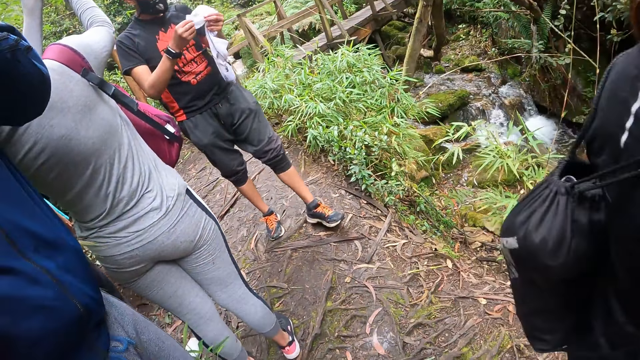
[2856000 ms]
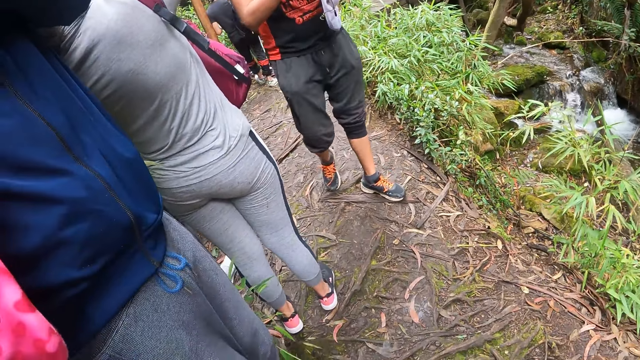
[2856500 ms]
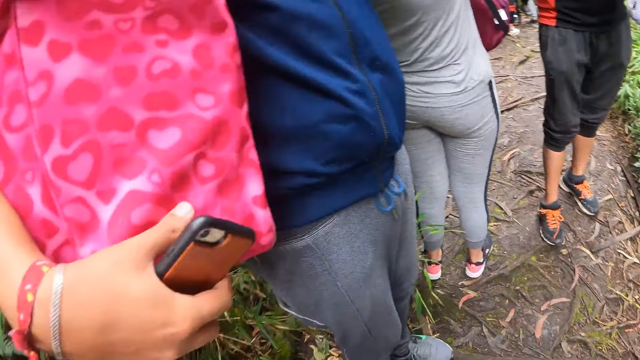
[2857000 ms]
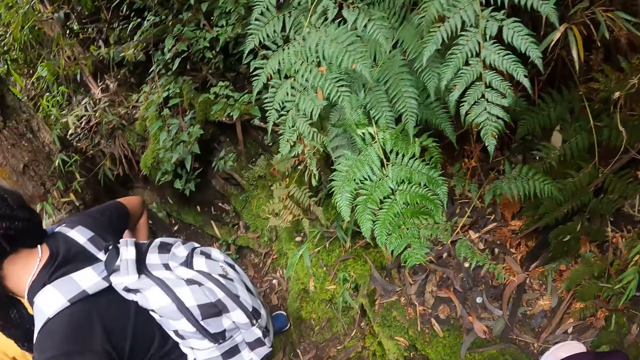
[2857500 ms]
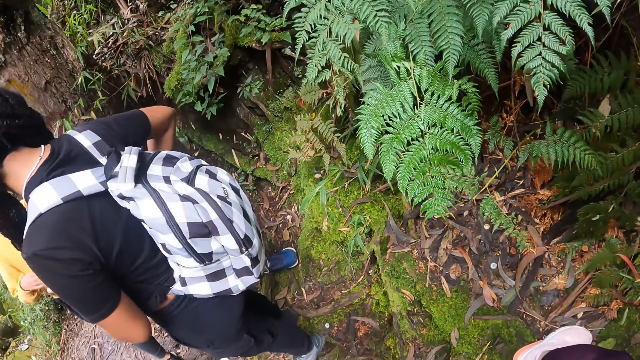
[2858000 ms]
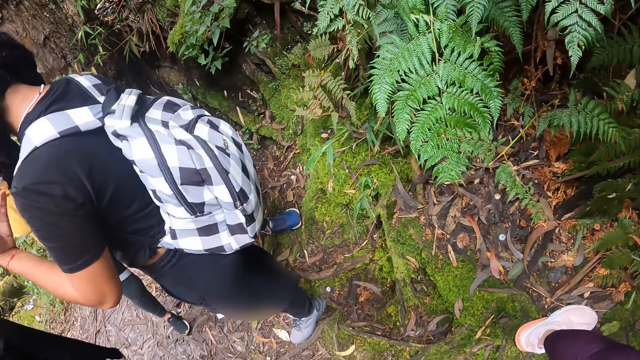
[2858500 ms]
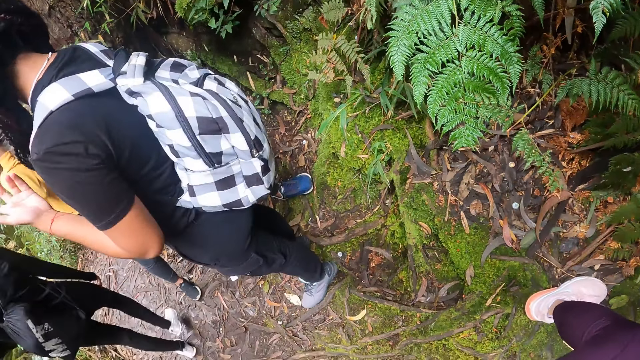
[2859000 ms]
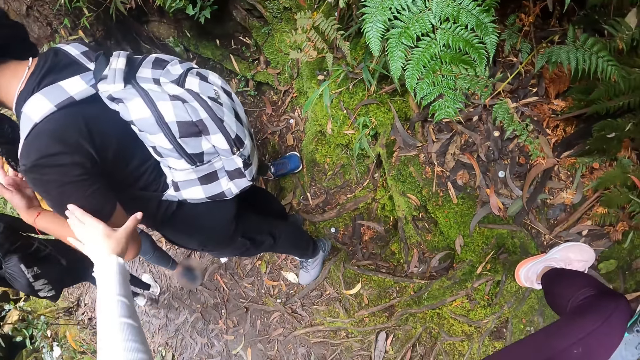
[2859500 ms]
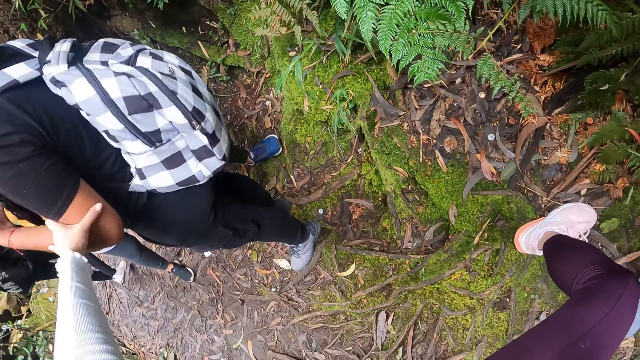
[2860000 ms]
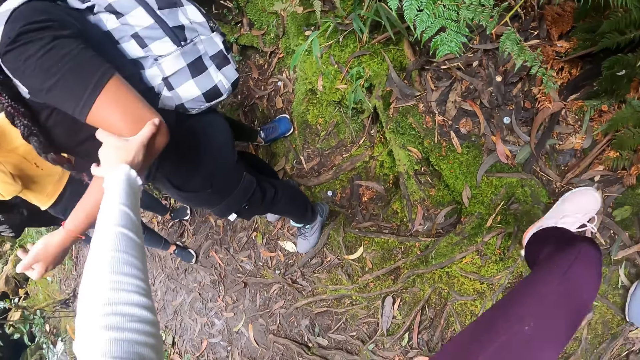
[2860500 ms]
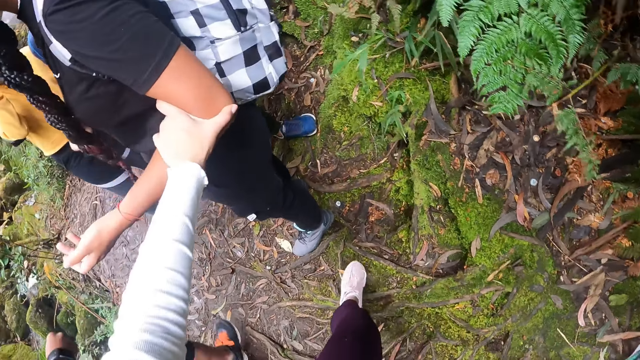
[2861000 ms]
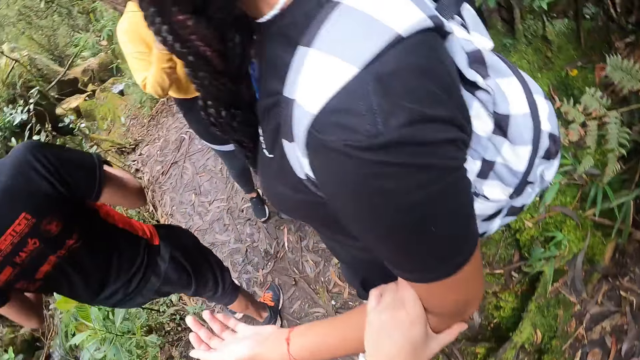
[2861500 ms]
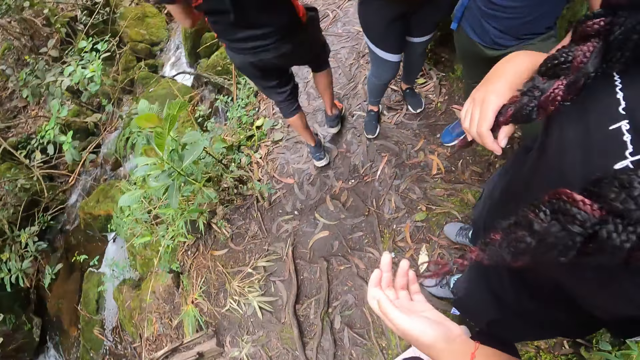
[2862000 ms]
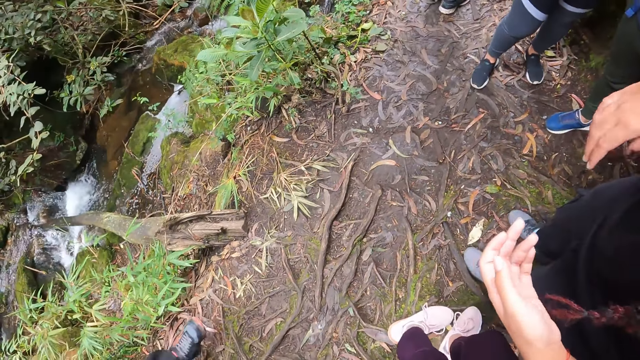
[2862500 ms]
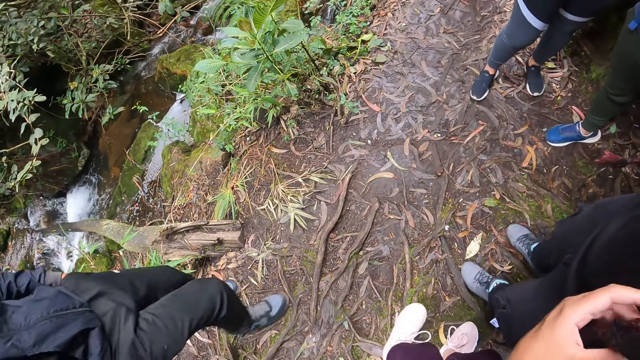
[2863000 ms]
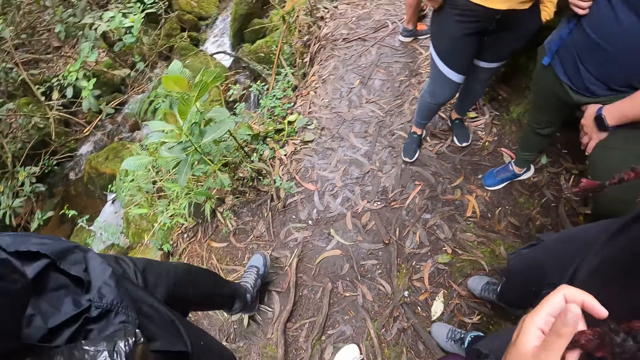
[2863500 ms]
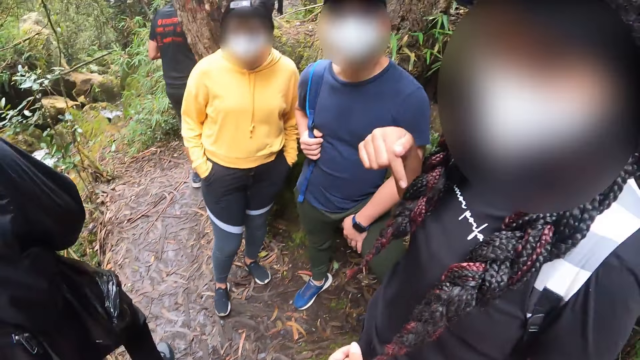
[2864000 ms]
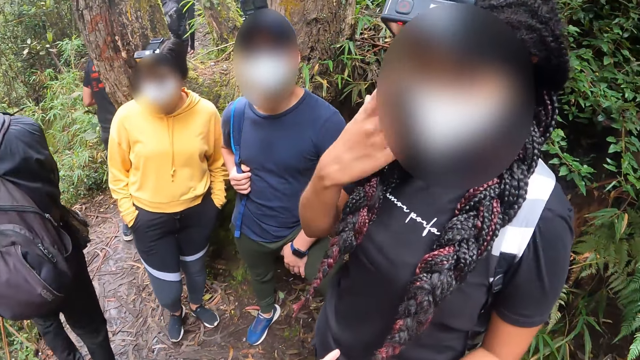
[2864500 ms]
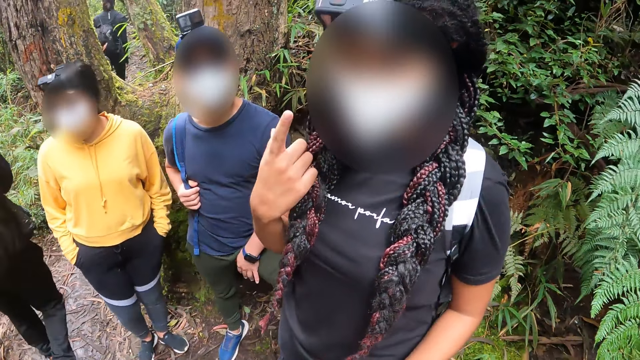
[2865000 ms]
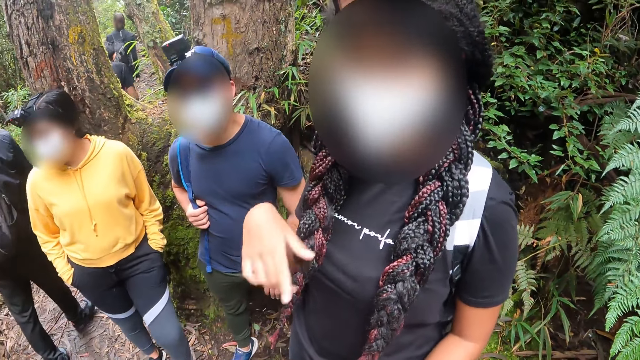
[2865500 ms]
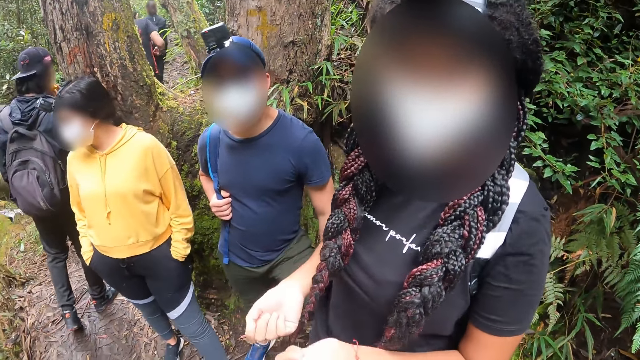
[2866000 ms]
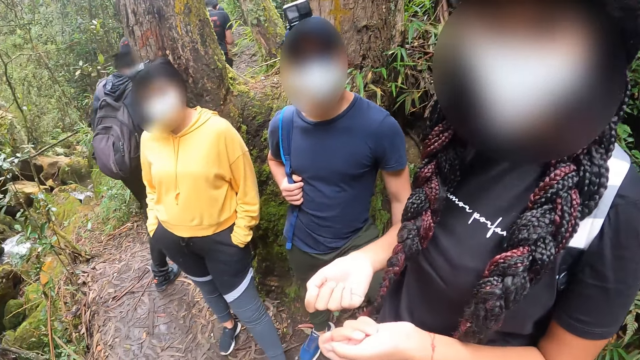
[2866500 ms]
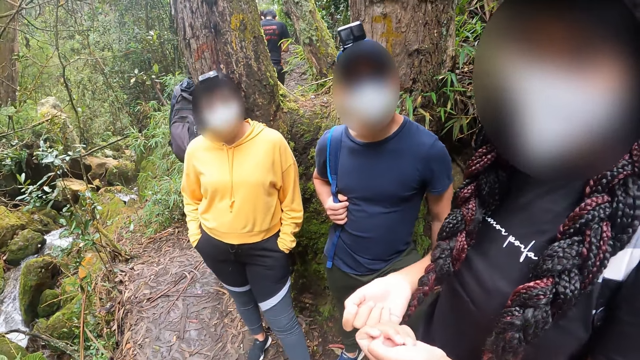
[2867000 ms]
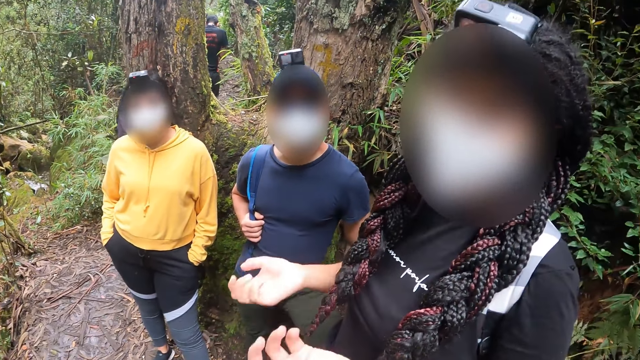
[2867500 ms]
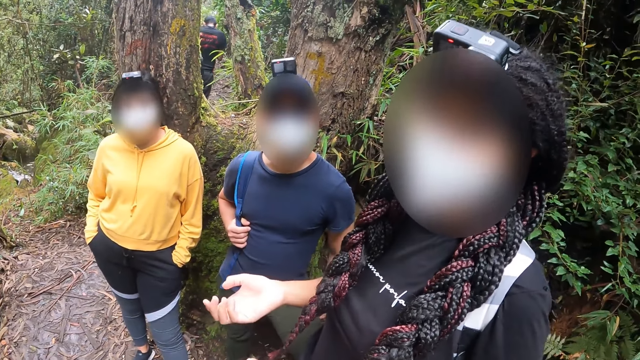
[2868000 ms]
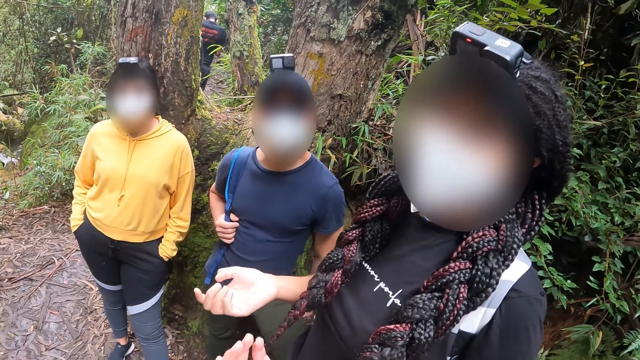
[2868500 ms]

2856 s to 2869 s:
The camera wearer holds on to the arm of a lady with his left hand. He looks at the trail. He interacts with the lady, a woman and a man. The lady gestures with her right hand. The camera wearer converses with the lady.

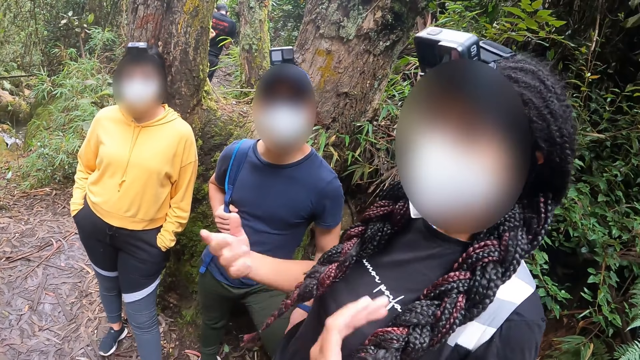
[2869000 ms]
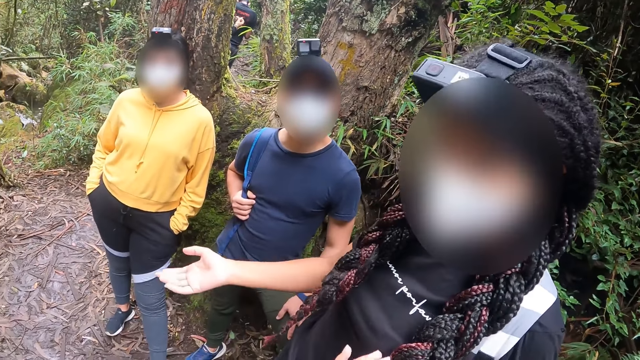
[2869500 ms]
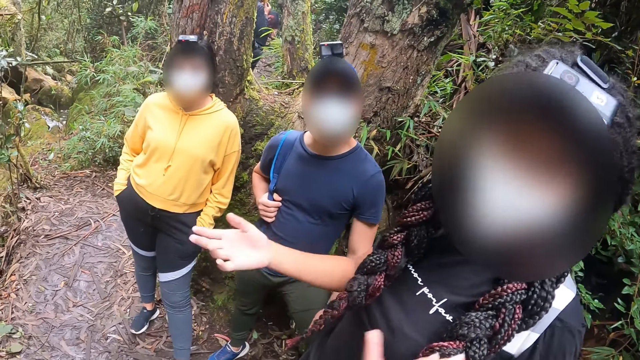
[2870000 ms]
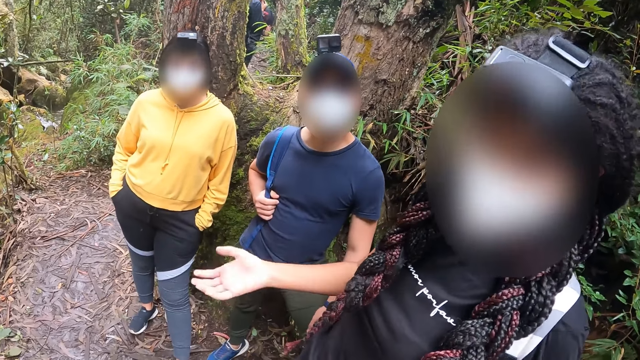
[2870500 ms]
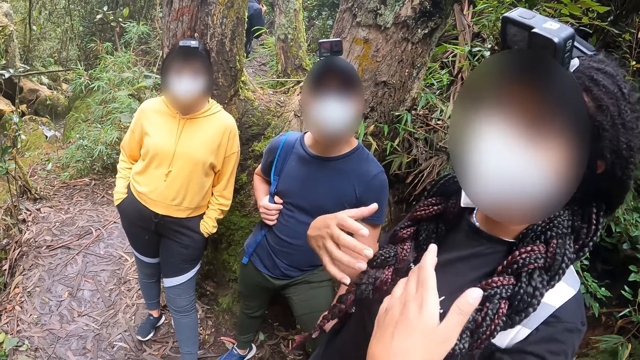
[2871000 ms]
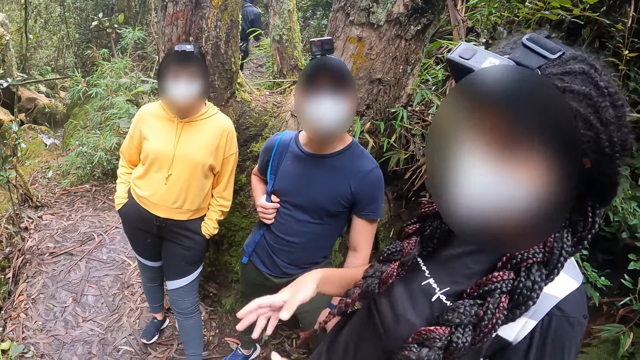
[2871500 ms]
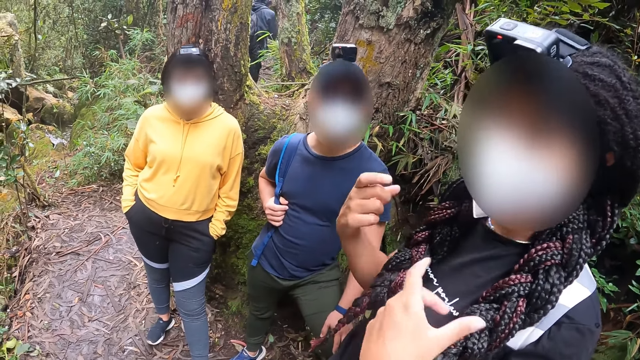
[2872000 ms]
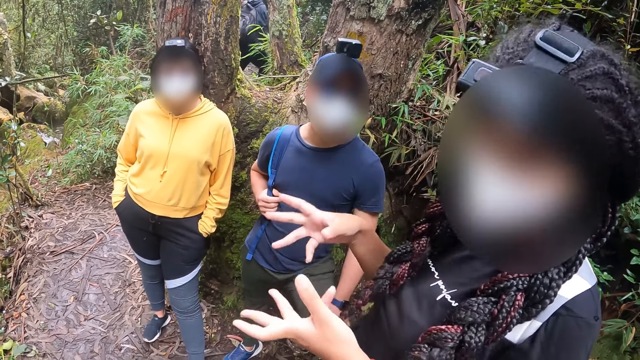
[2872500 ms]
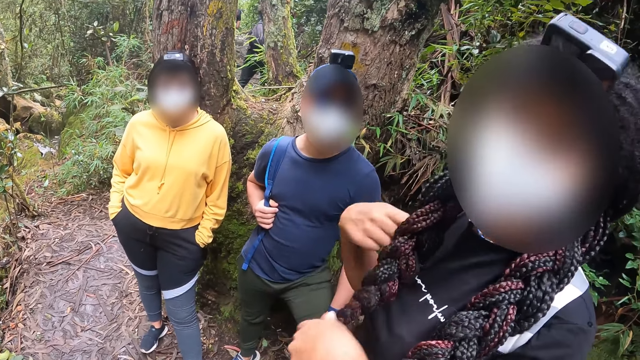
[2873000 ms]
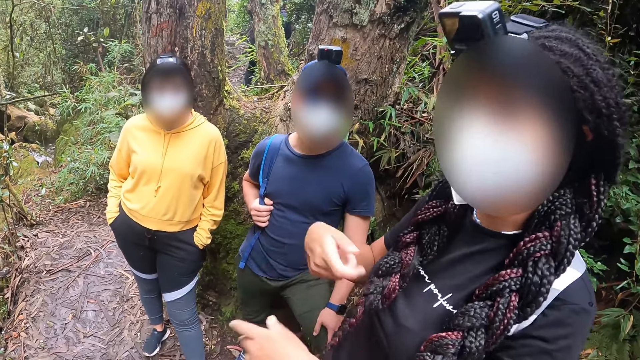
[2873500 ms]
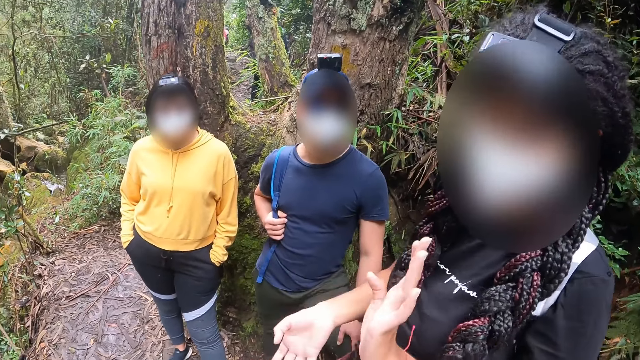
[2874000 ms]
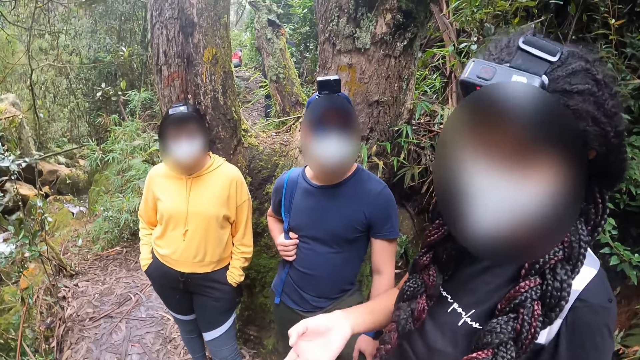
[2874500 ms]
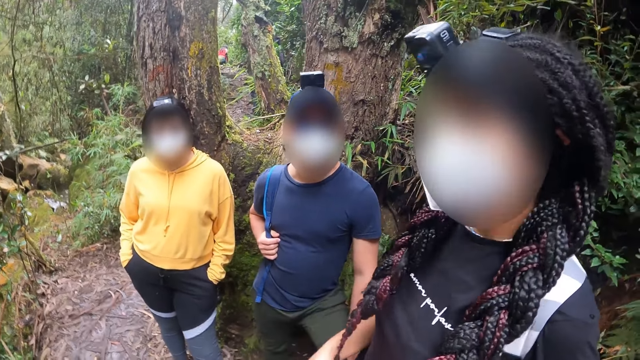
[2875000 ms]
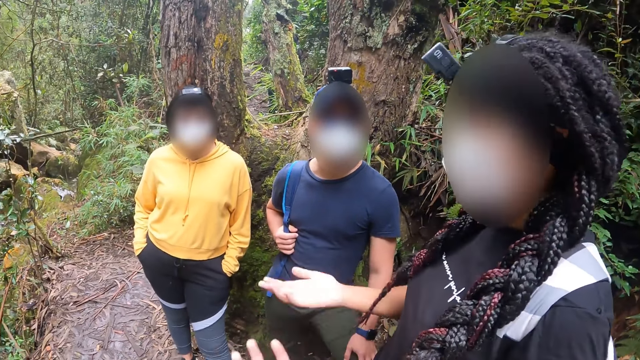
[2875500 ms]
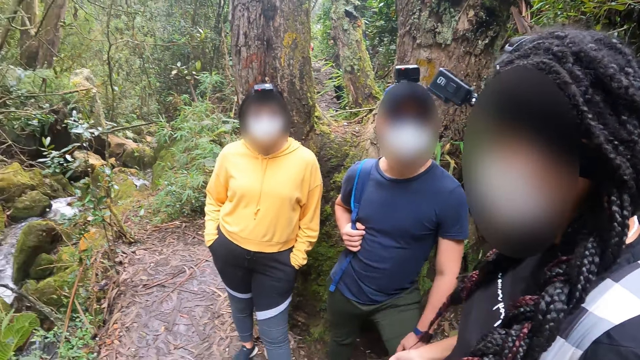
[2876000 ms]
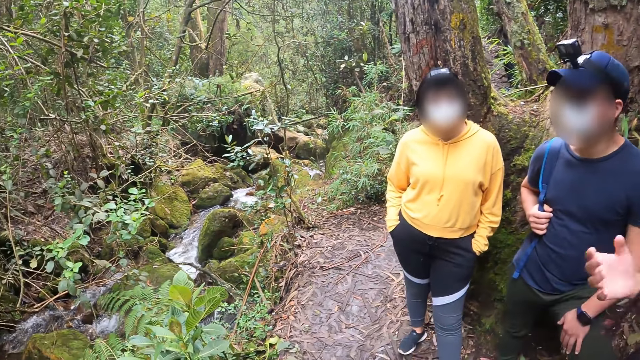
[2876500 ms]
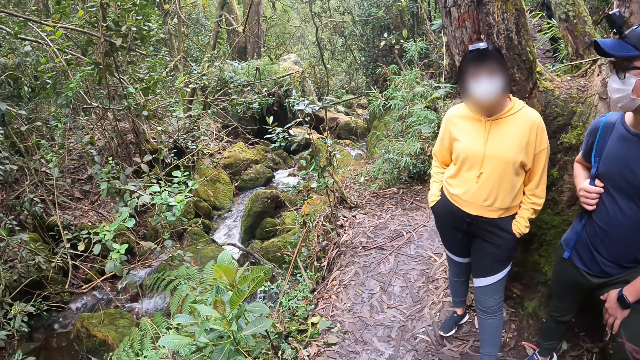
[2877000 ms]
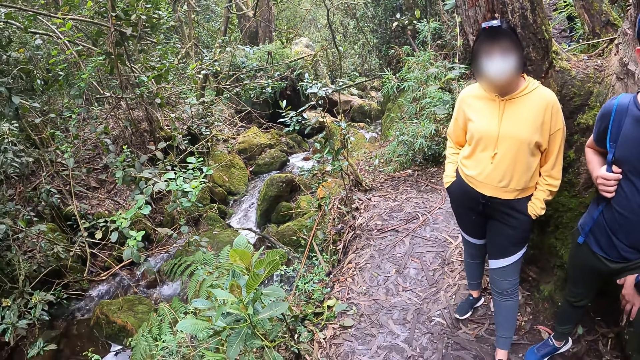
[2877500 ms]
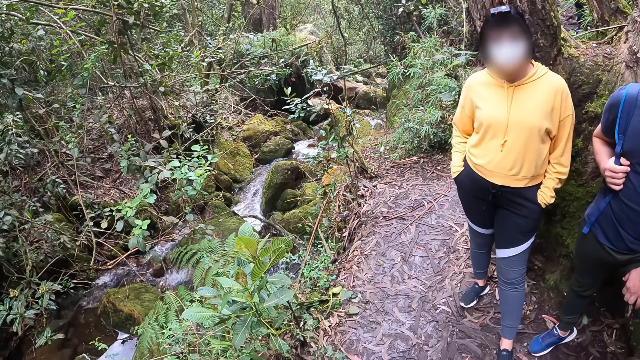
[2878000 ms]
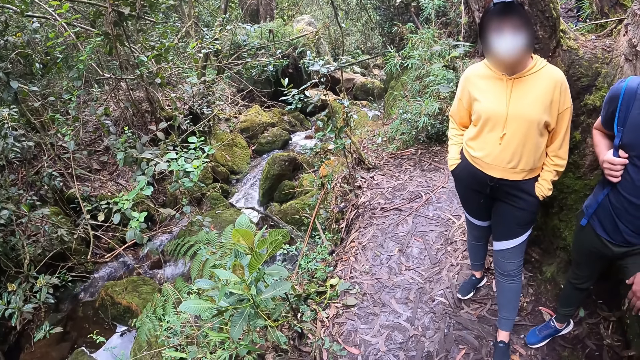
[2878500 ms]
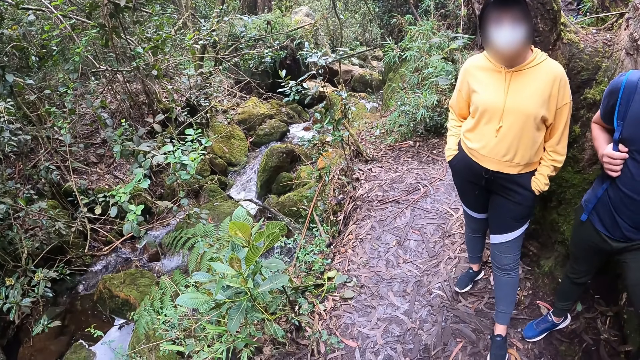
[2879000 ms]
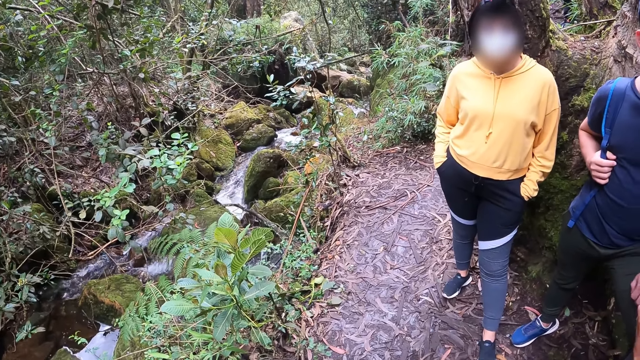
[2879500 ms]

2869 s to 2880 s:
The camera wearer gazes at a stream.
